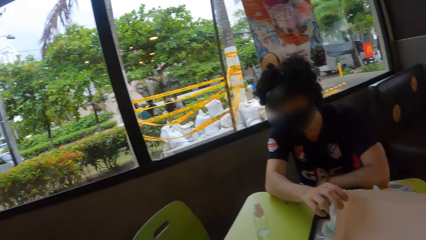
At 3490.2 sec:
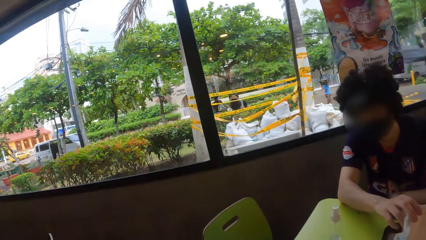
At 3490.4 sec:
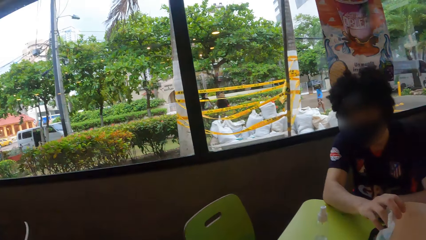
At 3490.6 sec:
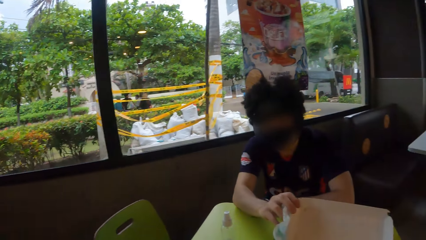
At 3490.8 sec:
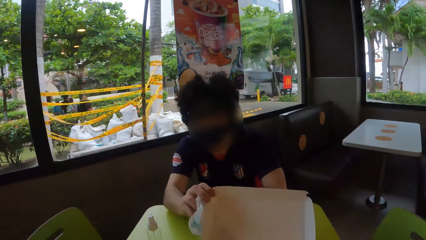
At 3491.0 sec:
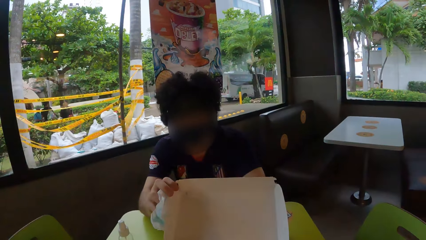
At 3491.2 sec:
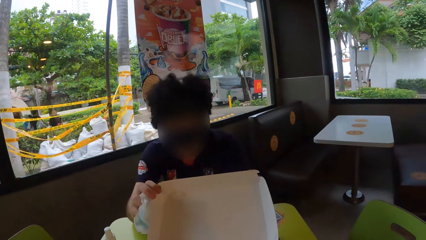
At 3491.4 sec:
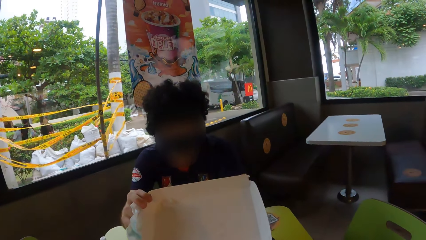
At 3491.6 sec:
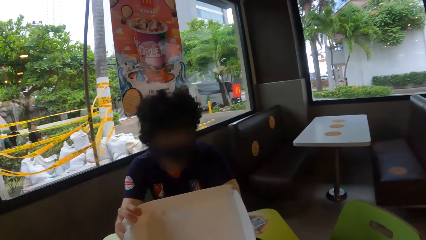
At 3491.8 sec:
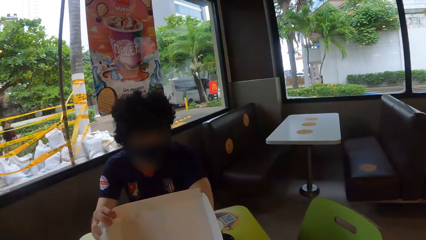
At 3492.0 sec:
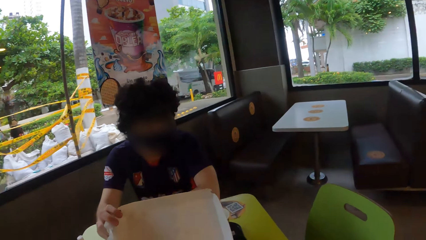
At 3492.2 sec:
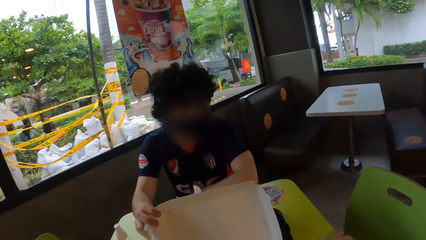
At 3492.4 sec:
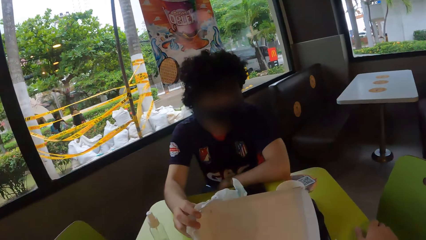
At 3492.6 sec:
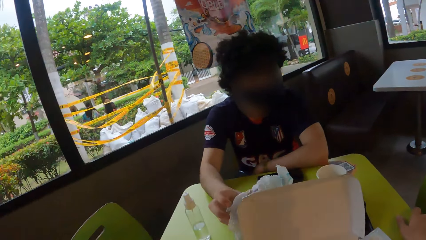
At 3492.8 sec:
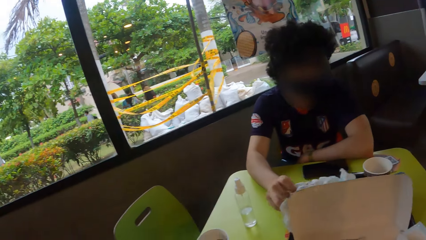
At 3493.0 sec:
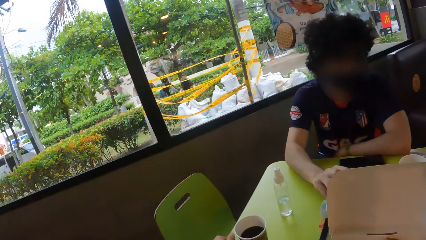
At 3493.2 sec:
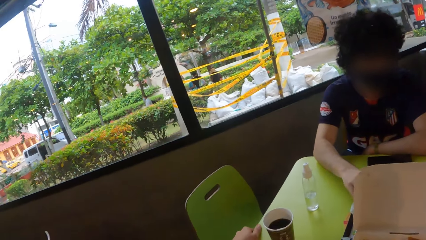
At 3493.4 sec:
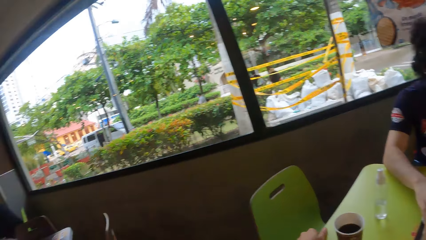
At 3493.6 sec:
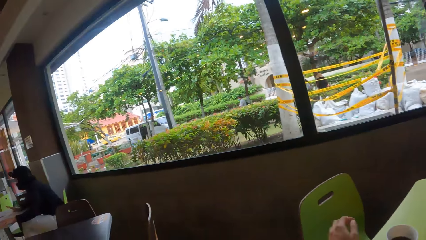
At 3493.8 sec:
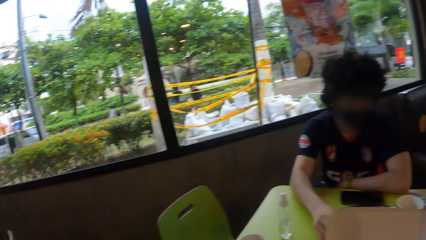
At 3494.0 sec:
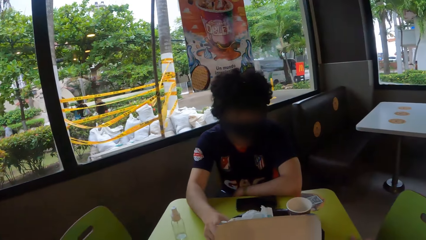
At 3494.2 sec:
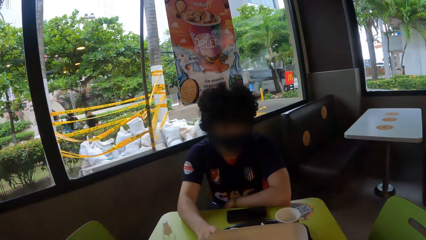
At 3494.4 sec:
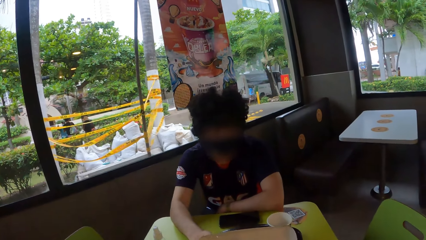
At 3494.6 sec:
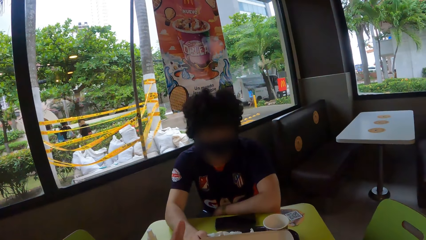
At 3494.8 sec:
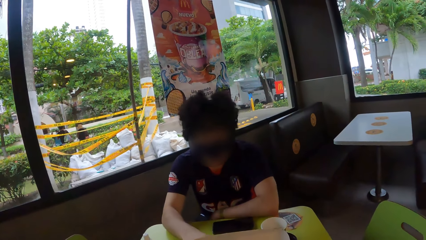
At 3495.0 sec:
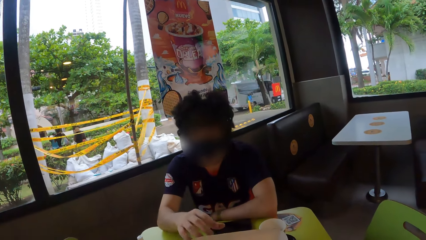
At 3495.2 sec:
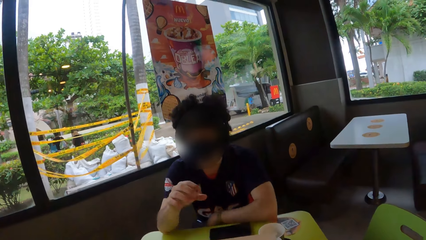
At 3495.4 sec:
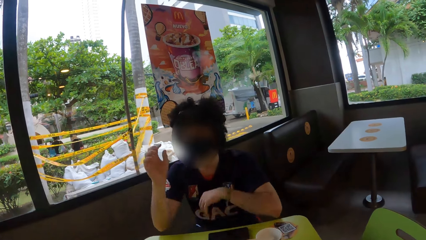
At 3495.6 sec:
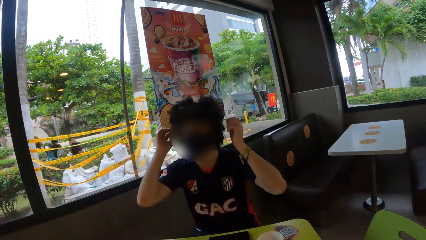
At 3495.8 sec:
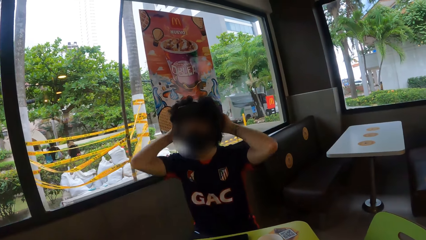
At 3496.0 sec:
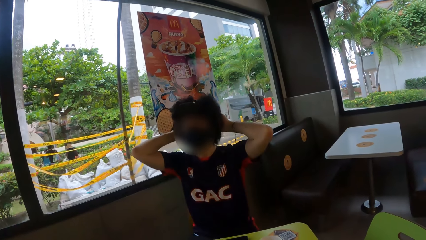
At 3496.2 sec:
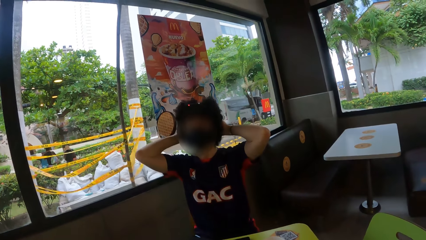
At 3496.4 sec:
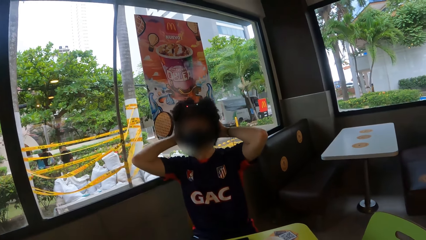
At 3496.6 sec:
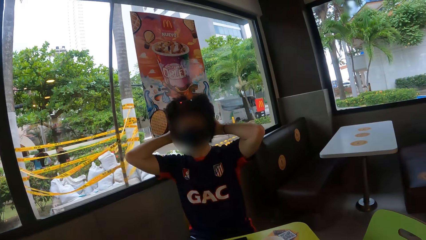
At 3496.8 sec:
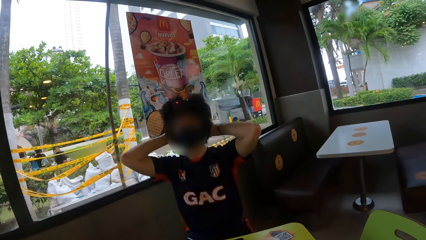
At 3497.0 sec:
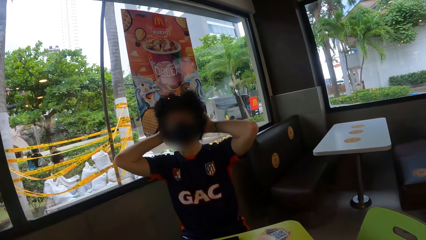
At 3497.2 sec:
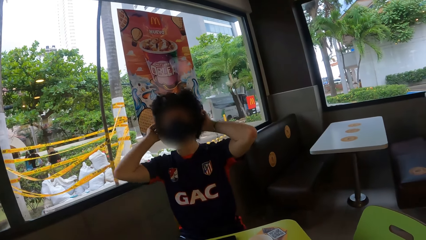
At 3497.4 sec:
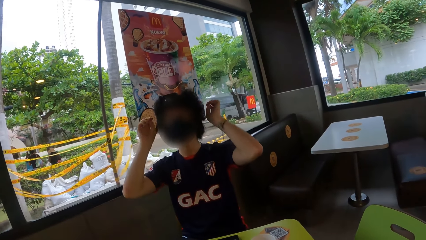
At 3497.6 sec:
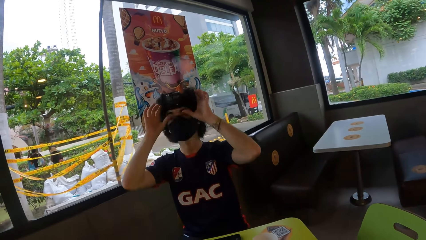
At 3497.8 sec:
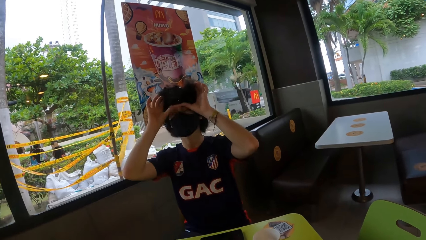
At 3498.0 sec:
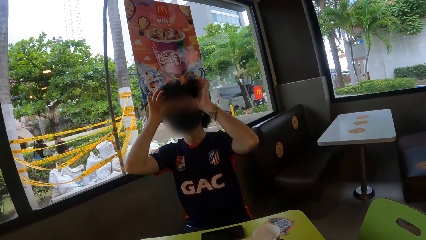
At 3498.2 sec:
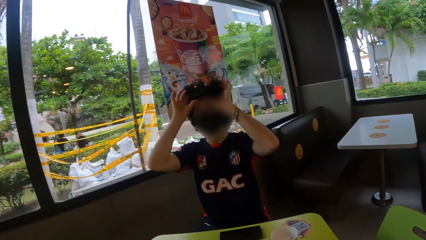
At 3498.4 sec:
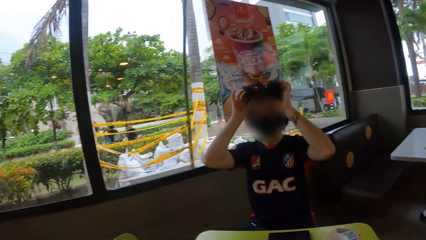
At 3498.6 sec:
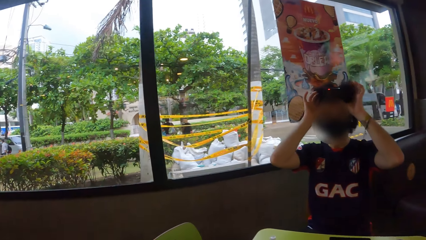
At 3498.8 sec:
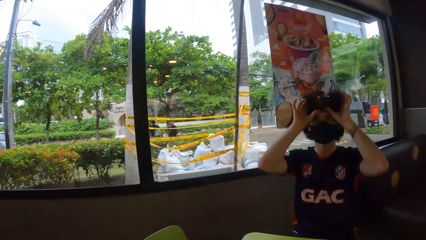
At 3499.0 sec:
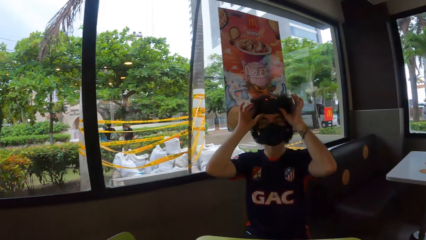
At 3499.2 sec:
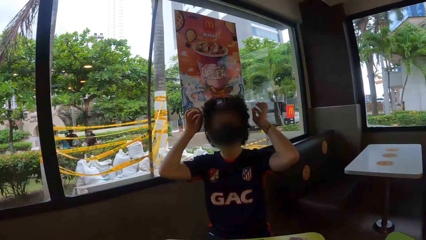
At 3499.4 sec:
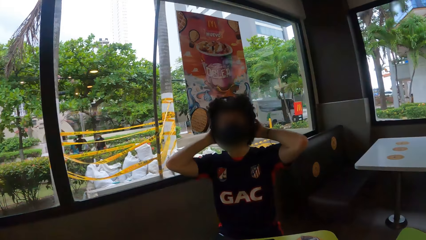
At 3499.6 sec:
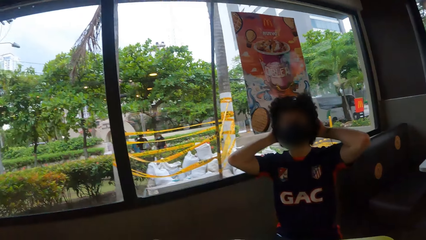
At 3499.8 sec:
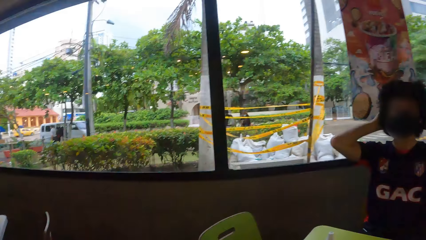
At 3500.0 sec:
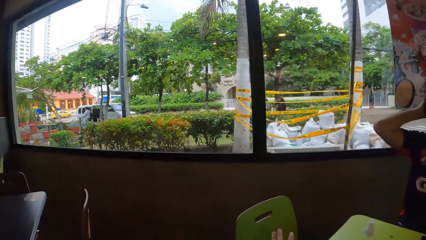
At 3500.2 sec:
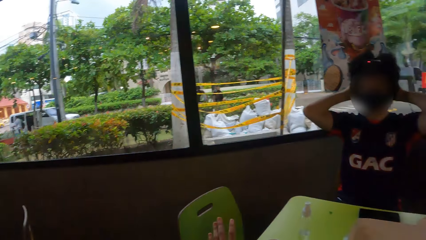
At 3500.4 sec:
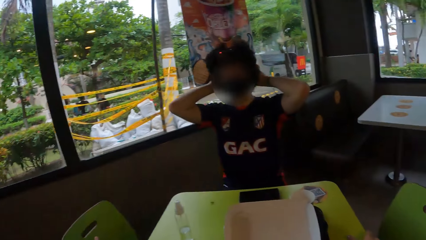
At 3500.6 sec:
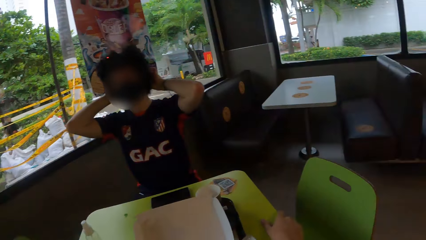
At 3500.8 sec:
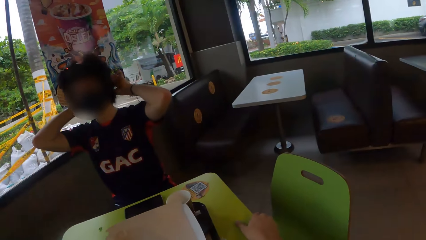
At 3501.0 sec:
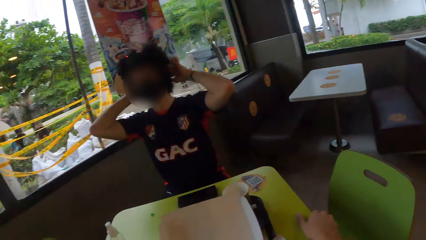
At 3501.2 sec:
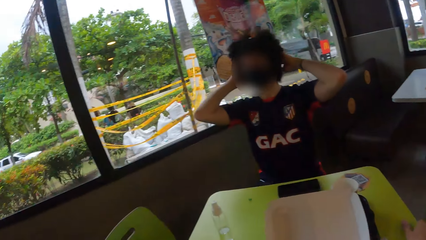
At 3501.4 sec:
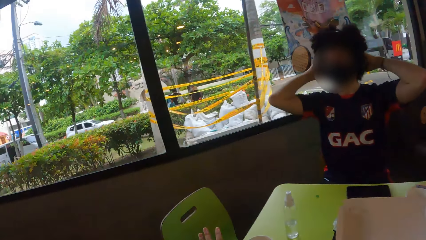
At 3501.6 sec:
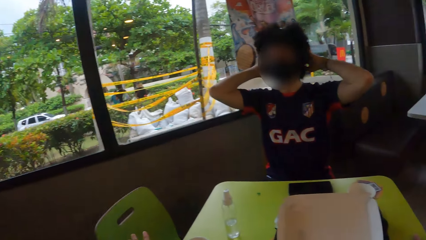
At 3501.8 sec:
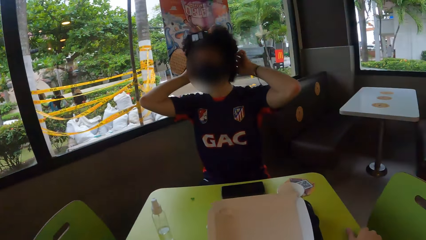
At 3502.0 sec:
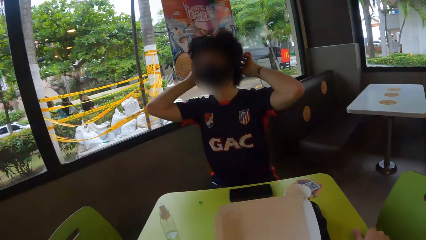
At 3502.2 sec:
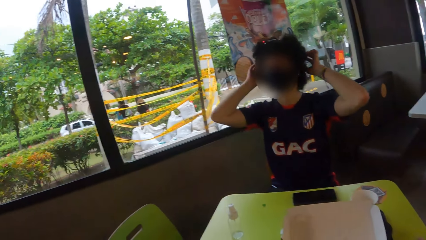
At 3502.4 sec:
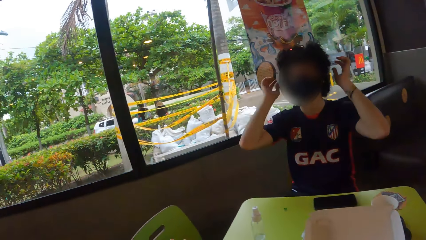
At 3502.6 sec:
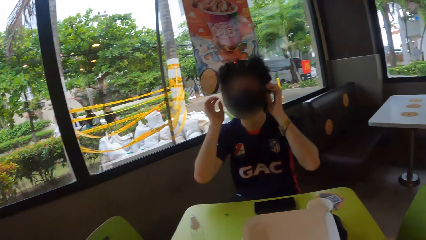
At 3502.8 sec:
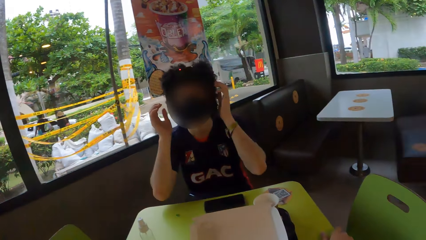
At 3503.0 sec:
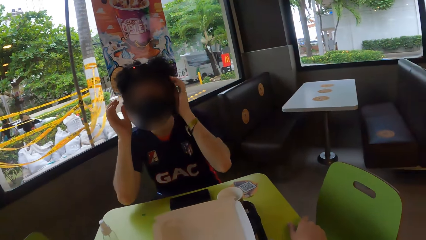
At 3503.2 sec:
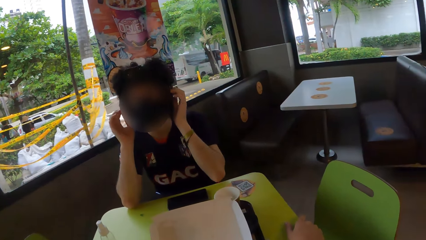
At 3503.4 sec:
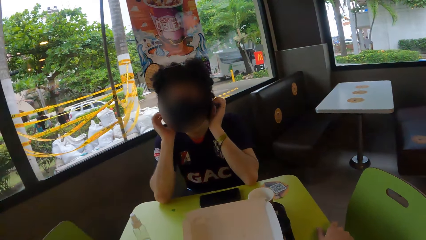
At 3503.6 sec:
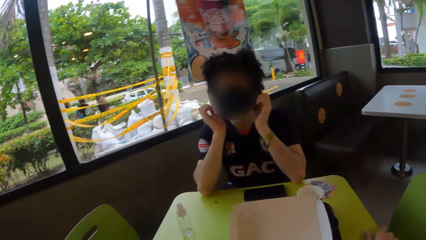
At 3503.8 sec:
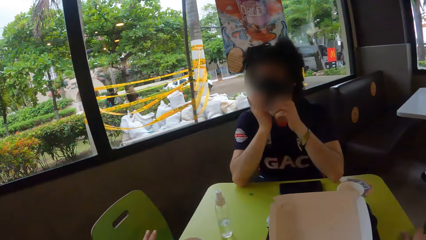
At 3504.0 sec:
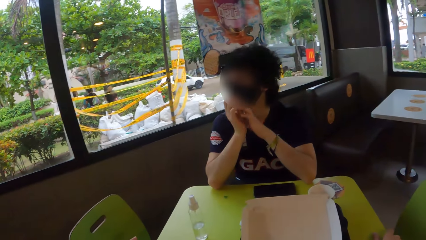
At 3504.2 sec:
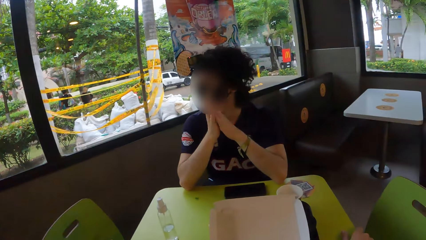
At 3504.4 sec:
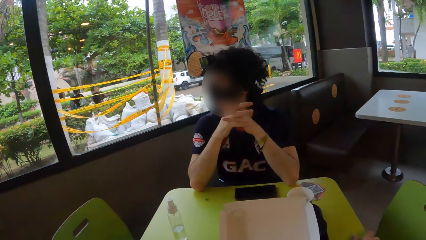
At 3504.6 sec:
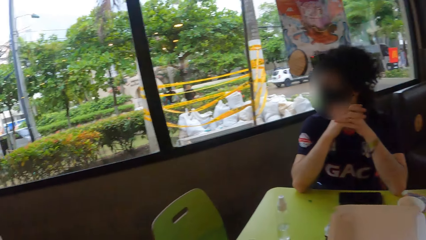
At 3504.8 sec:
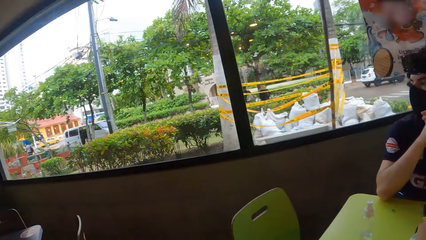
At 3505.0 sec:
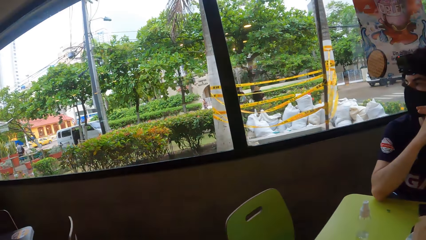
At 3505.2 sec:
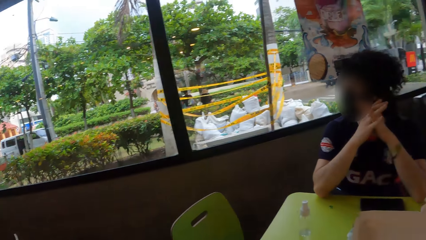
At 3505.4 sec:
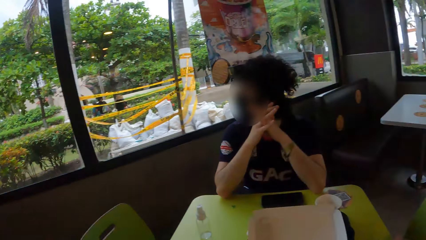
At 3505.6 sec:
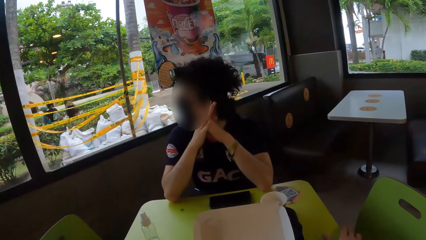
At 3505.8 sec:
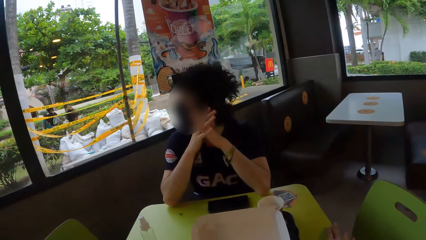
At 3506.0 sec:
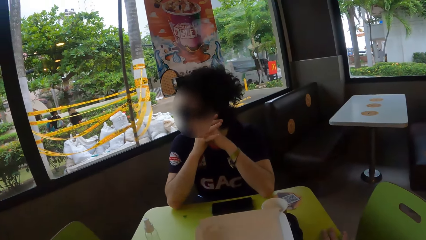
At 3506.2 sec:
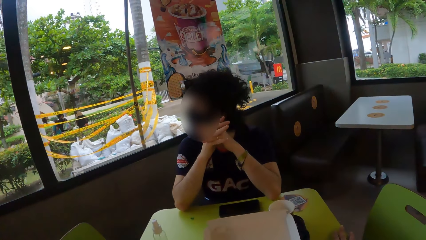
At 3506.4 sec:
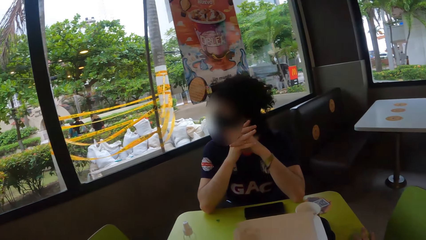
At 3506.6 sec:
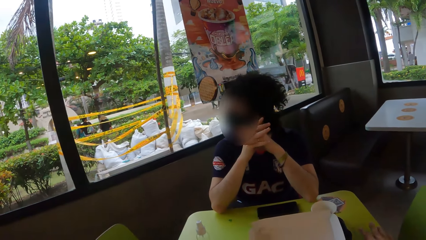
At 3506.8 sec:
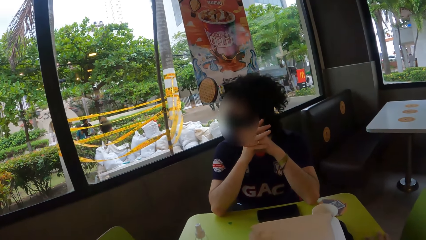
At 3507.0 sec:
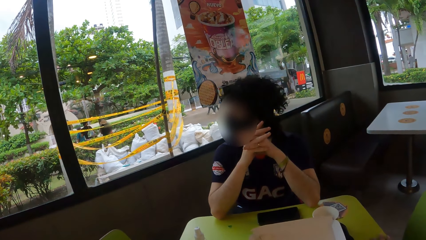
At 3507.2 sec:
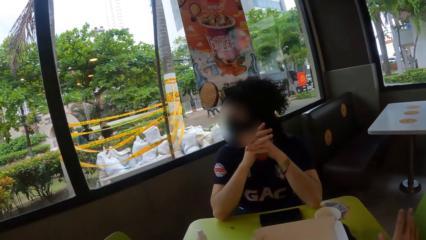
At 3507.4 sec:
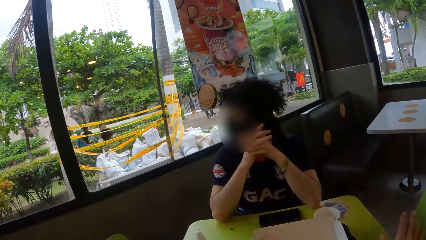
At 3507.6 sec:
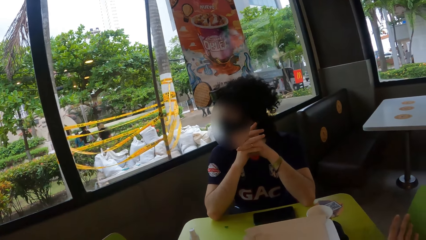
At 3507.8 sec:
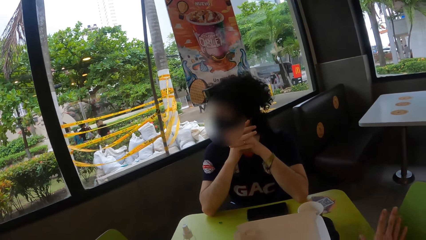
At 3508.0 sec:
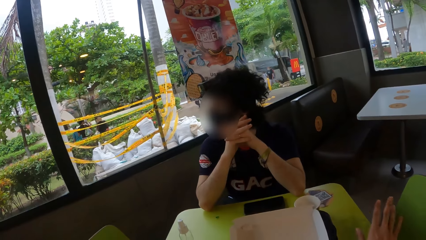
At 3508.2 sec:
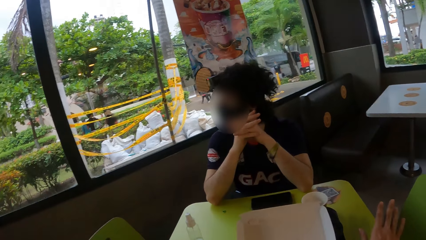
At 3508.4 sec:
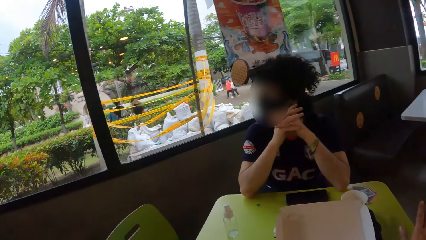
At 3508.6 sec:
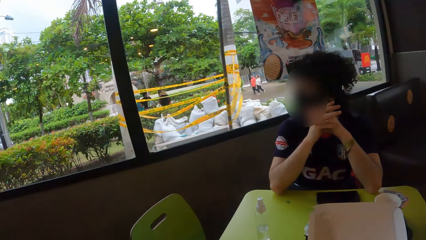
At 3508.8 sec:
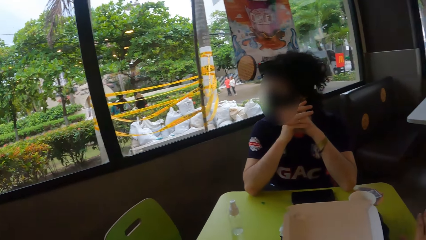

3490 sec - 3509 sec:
A person pulls the box. The person adjusts the camera. The camera wearer lifts the hands. They look around.
